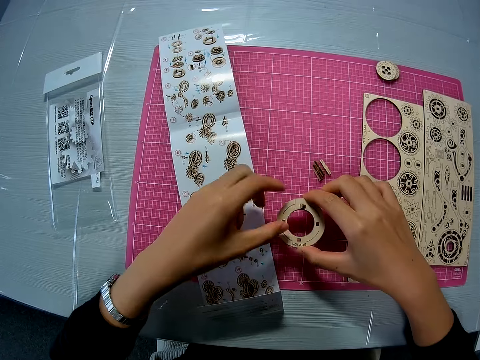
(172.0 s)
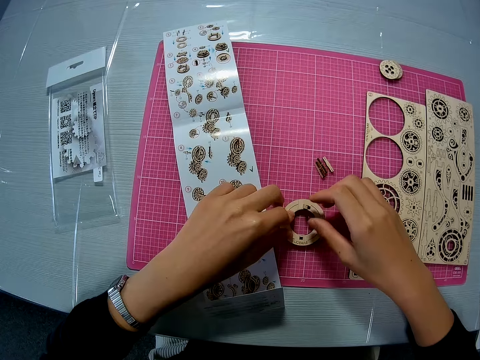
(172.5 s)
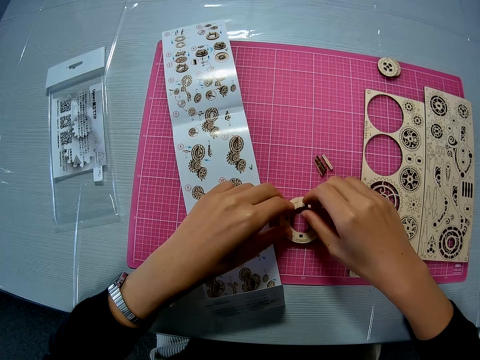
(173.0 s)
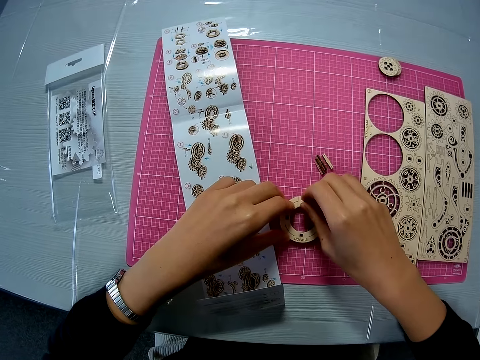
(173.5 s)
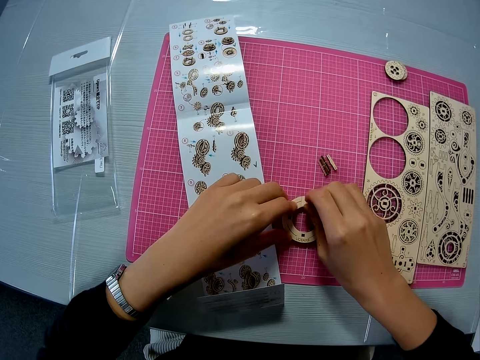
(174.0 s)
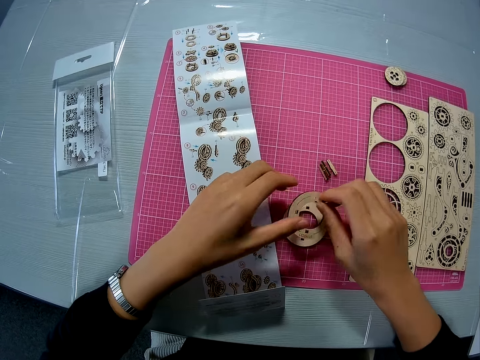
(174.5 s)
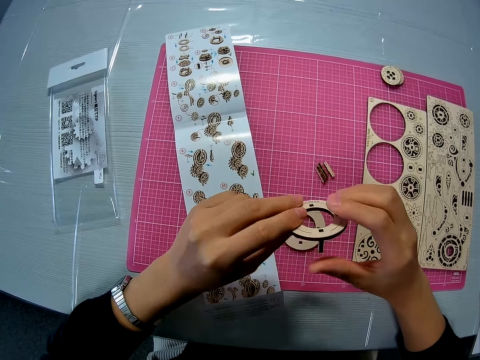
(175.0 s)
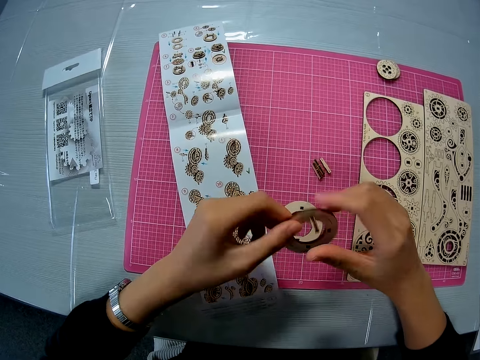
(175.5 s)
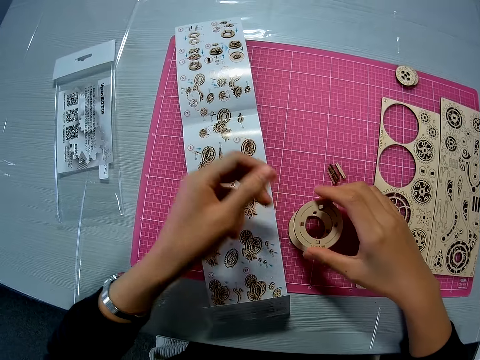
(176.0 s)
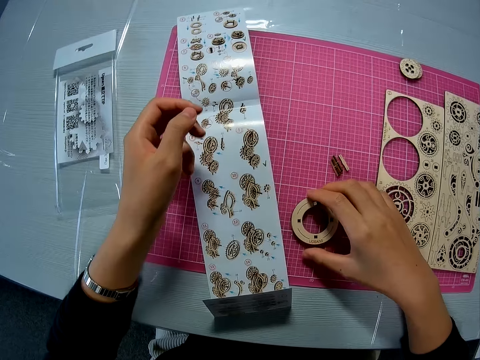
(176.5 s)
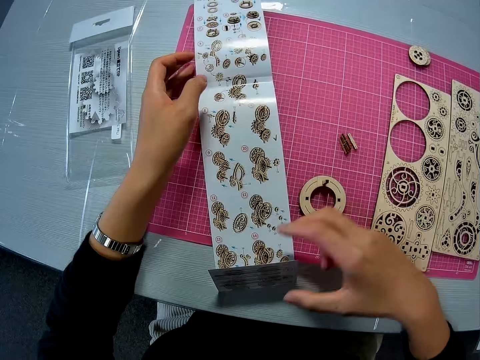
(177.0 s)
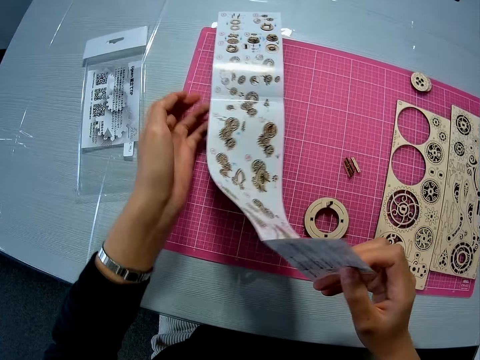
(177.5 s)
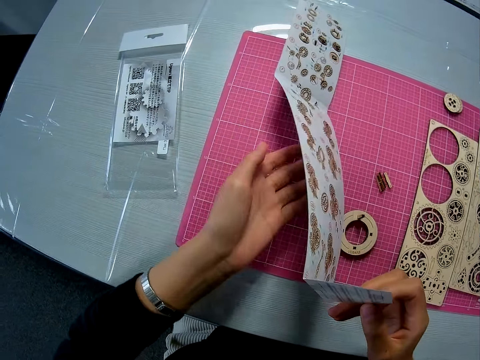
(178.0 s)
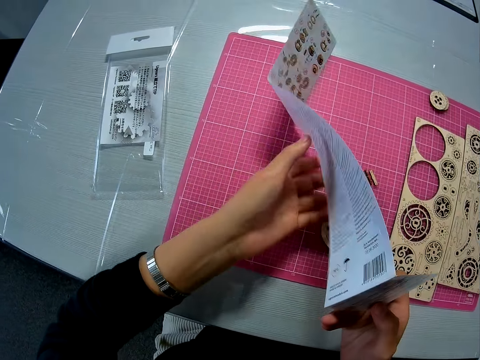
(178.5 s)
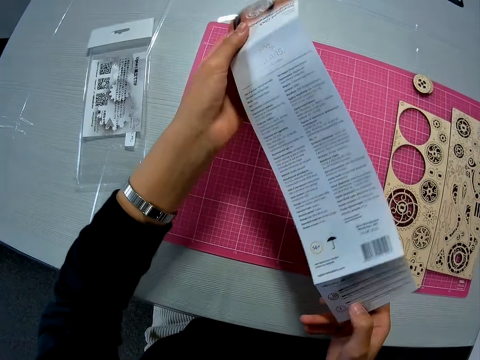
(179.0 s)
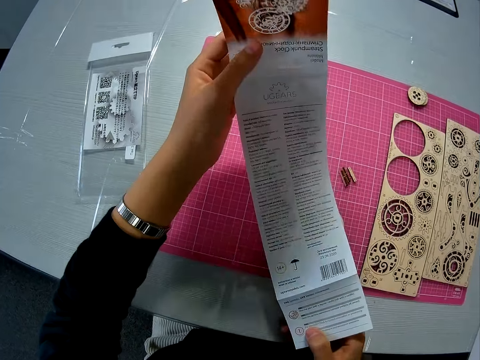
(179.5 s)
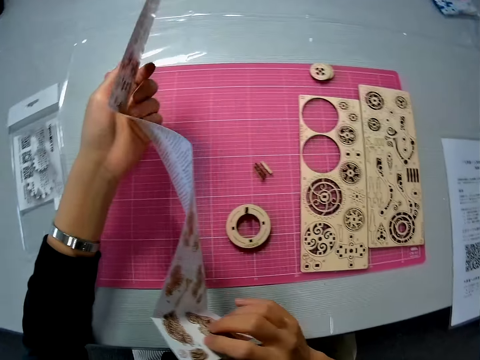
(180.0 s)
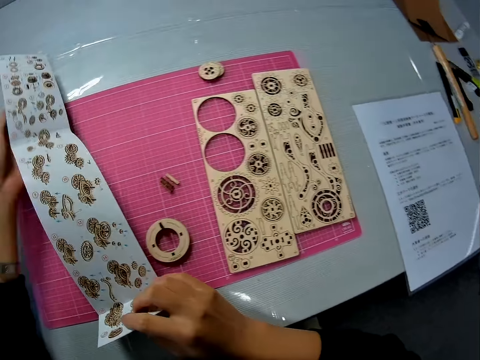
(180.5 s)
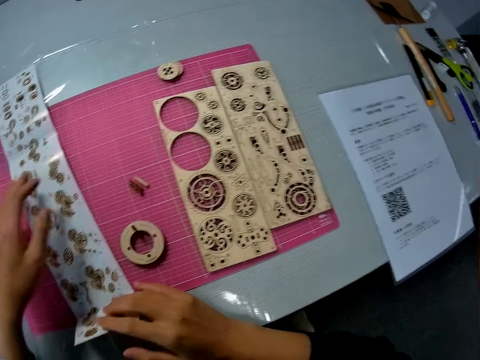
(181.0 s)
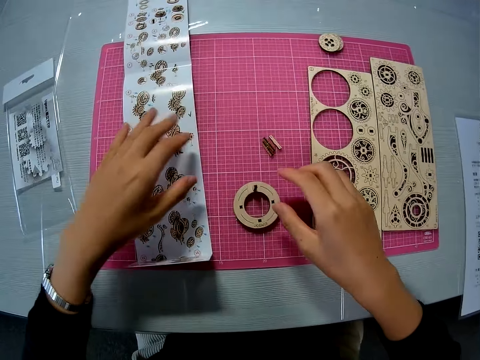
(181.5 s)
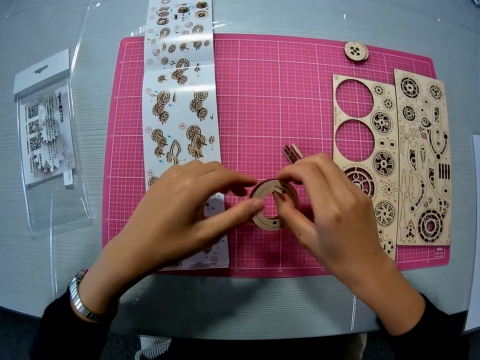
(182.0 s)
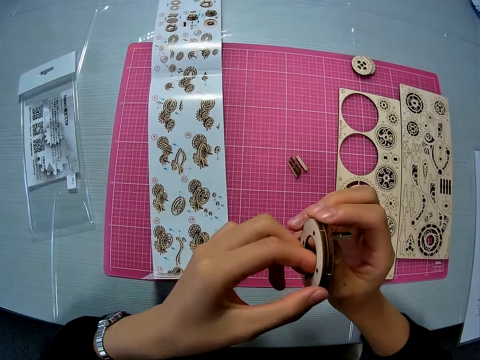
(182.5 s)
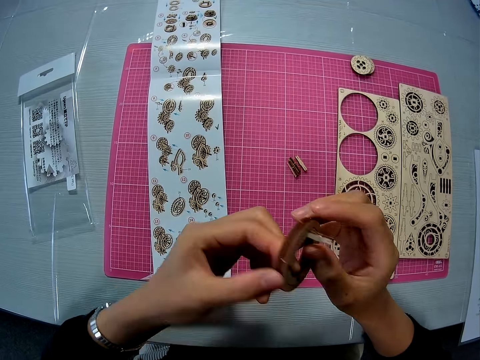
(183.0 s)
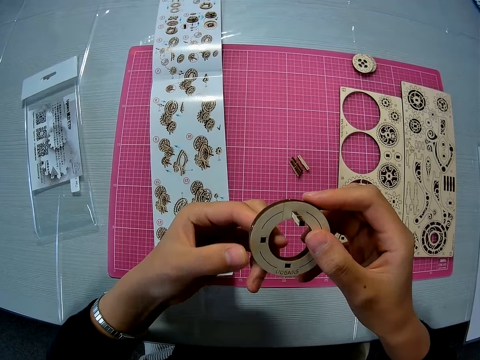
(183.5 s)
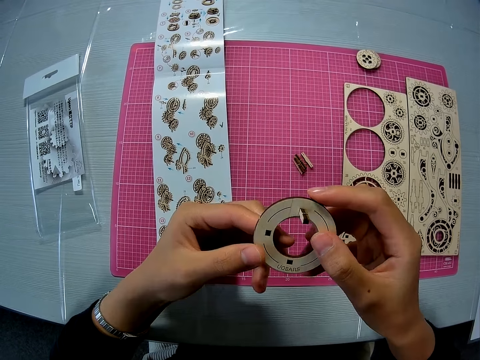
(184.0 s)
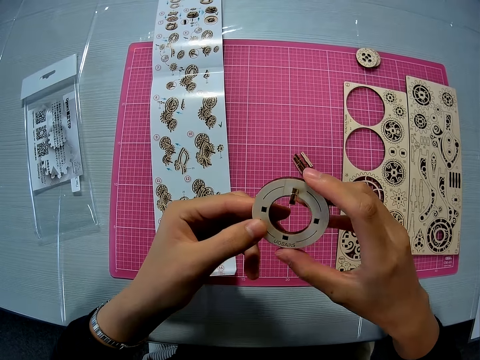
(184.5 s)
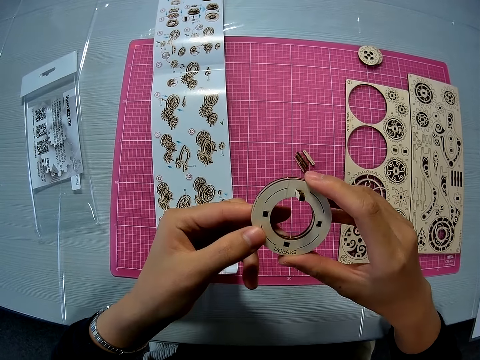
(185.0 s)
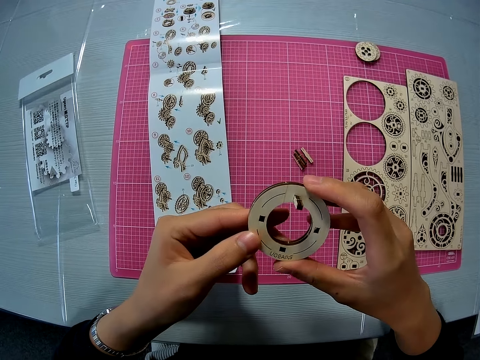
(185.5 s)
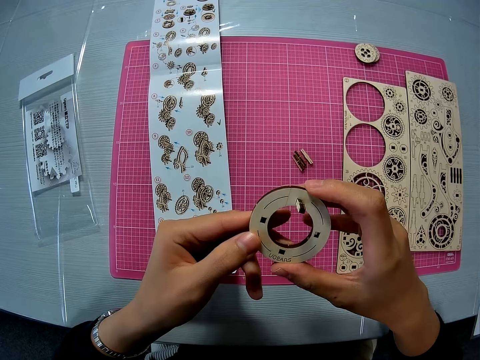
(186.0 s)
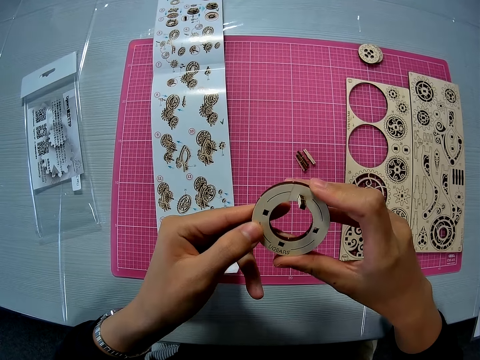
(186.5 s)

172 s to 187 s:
The camera wearer drops the mechanical model on the pink sheet on the table. They adjust the mechanical model. They raise a part of the mechanical model briefly. They pick up the instruction manual from the pink sheet. They turn the instruction manual to the other side. They drop the instruction manual on the pink sheet. They pick up the mechanical model from the pink sheet on the table. They examine the mechanical model with both hands.

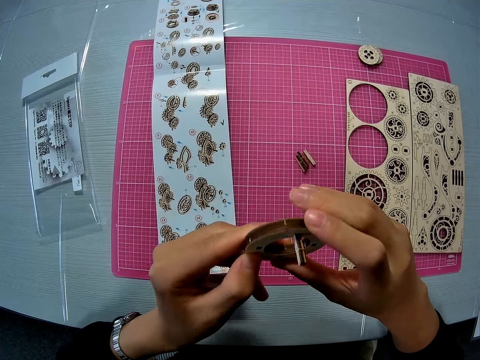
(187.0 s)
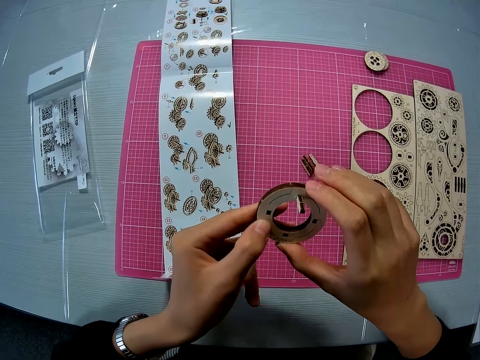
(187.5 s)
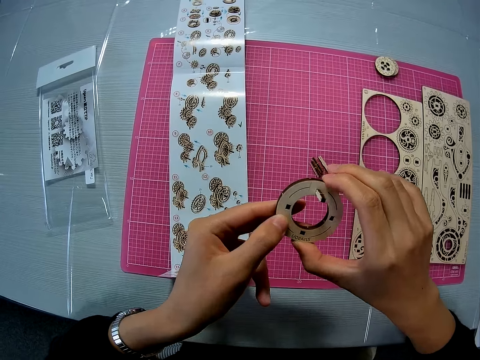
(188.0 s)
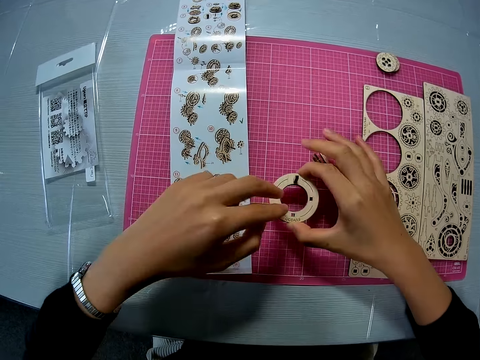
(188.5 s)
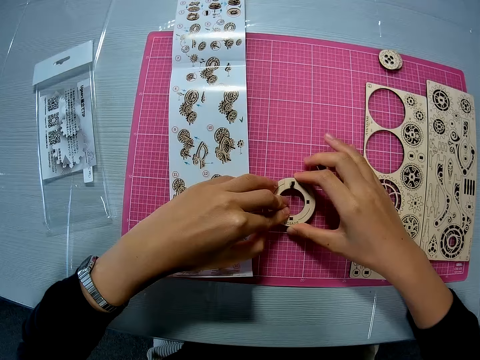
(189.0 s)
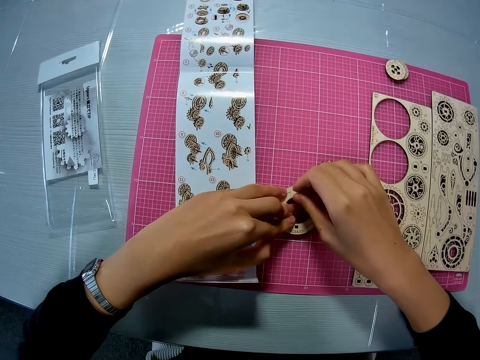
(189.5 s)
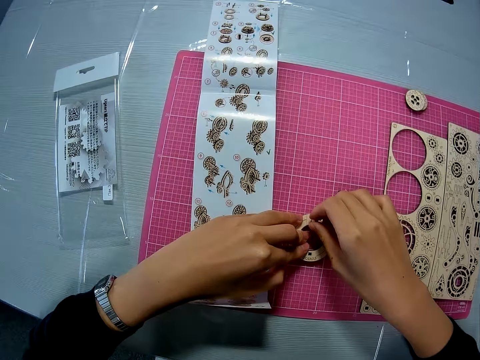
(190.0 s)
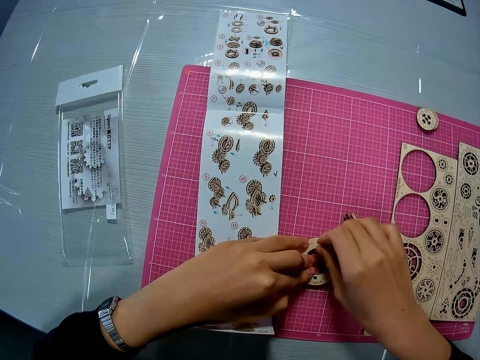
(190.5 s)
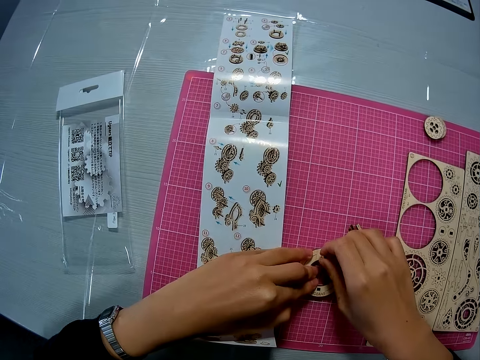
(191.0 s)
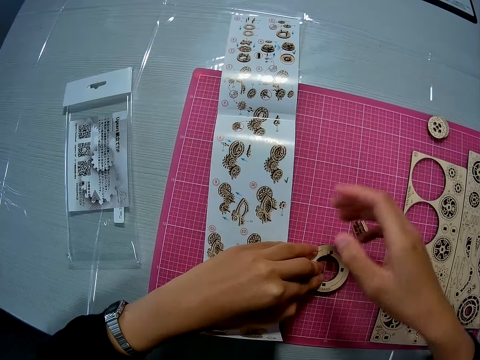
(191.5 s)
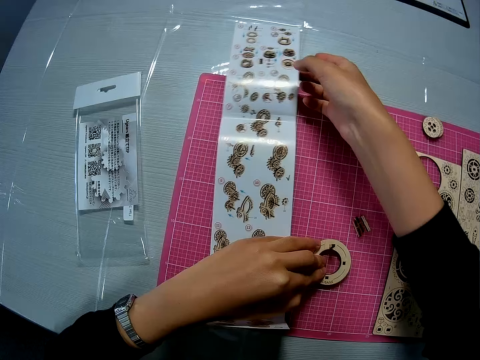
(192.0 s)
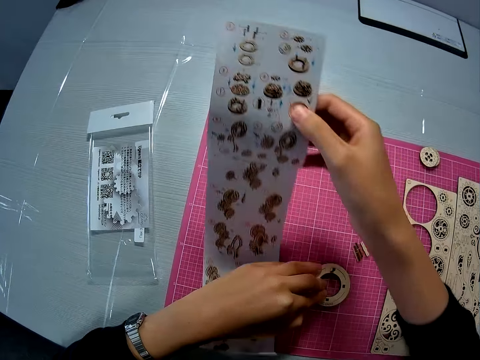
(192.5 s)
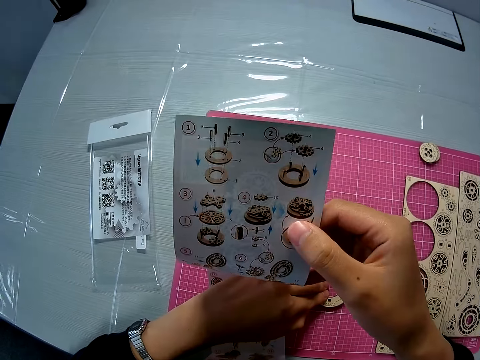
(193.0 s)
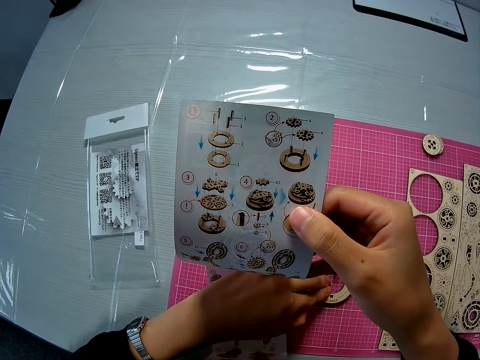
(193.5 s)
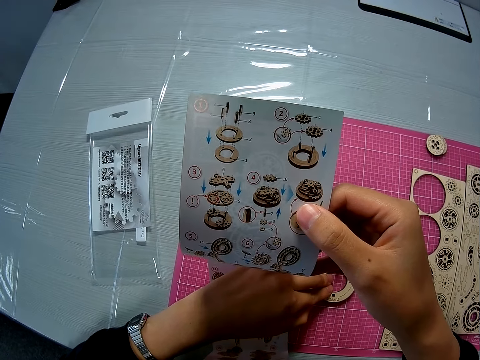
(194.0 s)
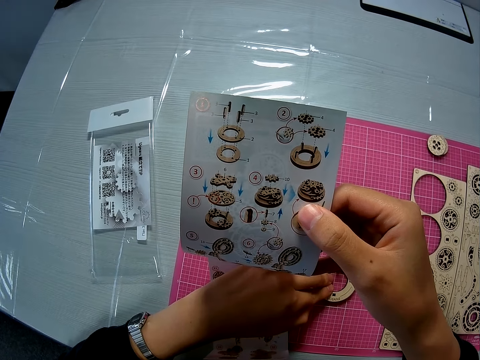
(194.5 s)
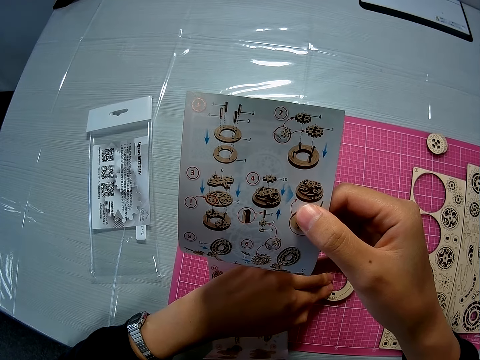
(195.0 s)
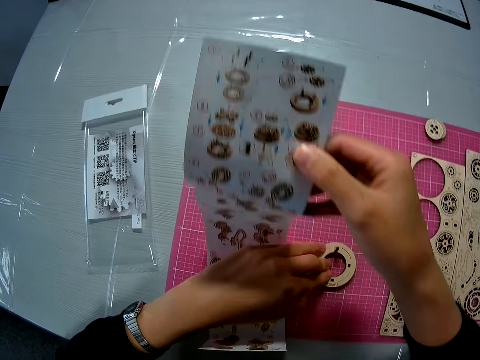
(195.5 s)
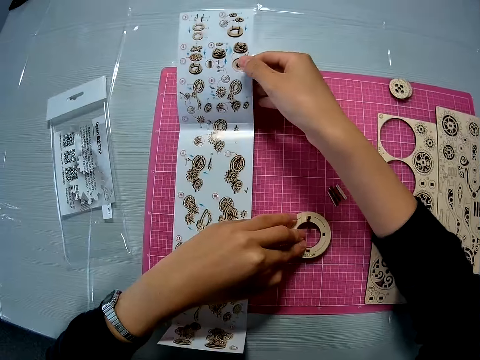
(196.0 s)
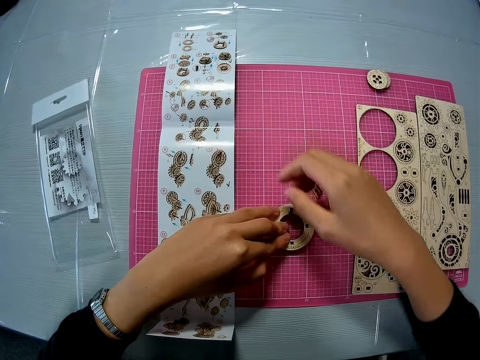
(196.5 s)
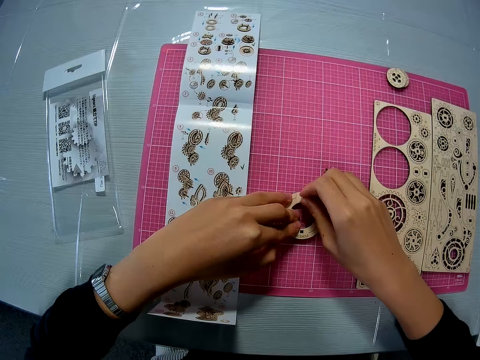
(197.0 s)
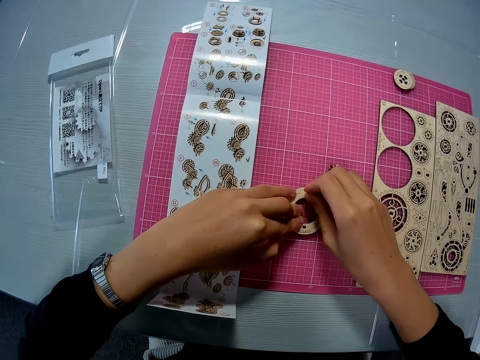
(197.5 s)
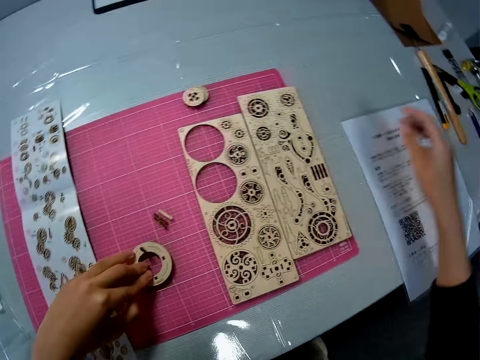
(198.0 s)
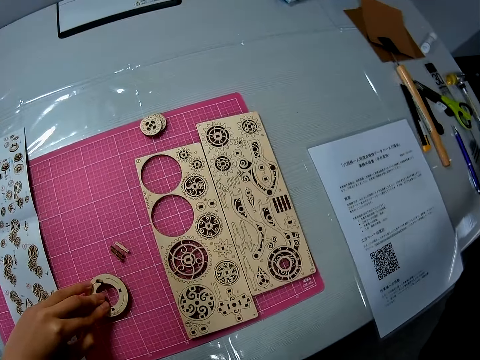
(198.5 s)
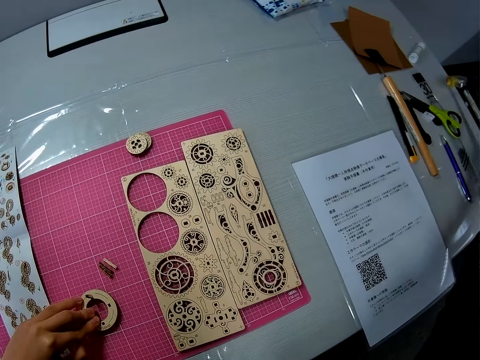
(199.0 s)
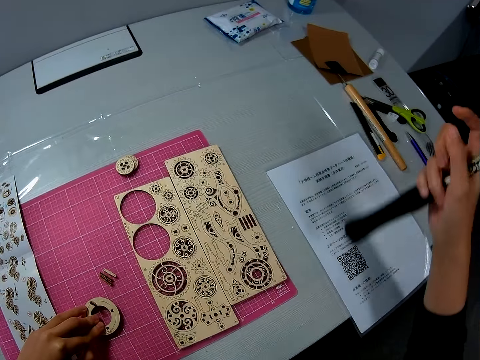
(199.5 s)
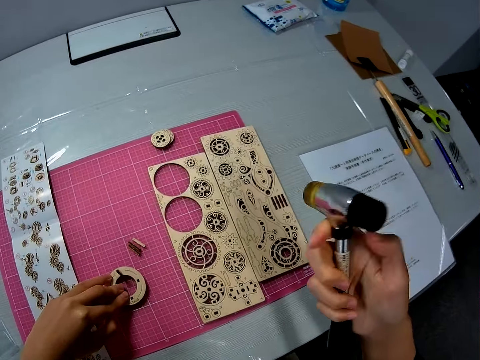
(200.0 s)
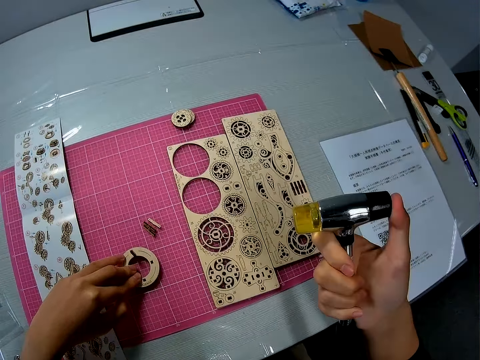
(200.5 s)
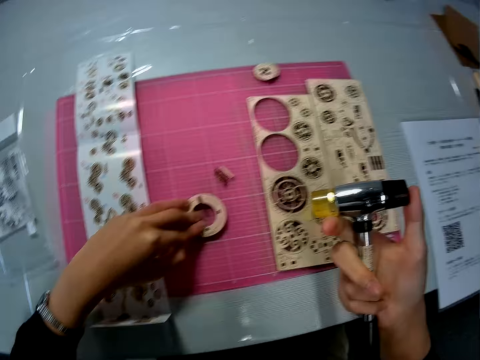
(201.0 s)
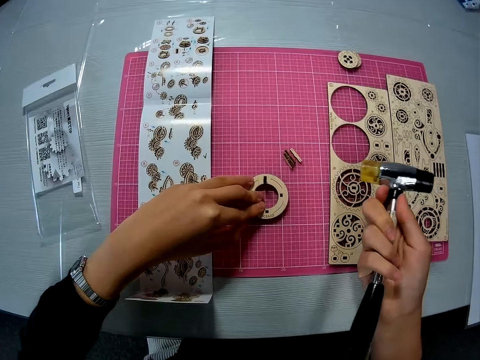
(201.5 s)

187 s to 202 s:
The camera wearer drops the mechanical model on the pink sheet on the table. She holds the mechanical model with her left fingers. She adjusts the mechanical model. She joins the laser cut model pieces. She raises the instruction manual. She takes the paper and looks at the paper. She drops the instruction manual on the pink sheet on the table. She adjusts the mechanical model. She picks up a twin faced hammer from the table.
